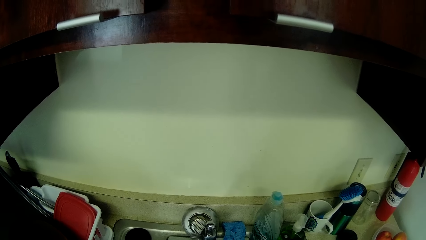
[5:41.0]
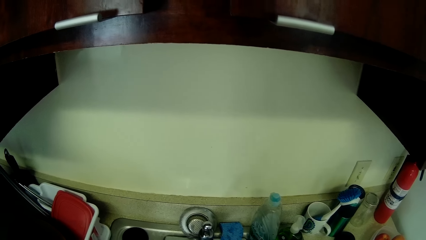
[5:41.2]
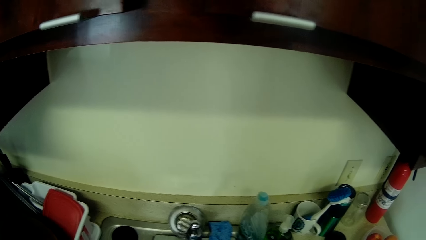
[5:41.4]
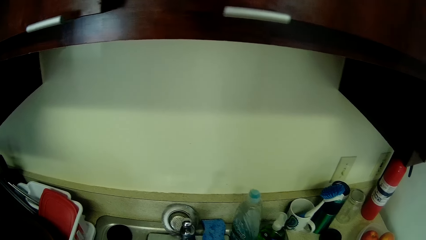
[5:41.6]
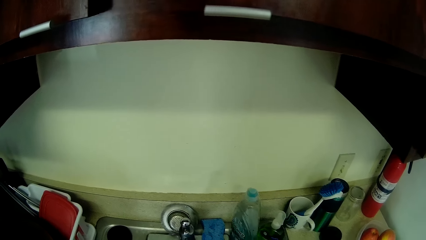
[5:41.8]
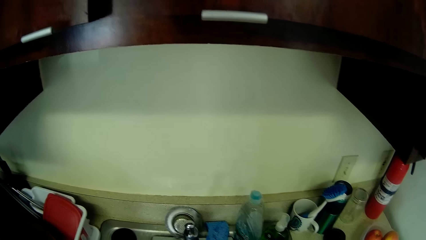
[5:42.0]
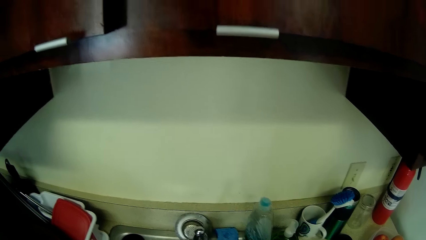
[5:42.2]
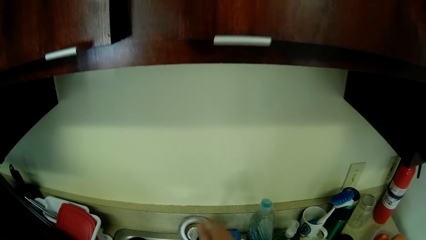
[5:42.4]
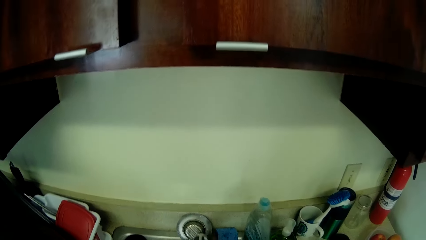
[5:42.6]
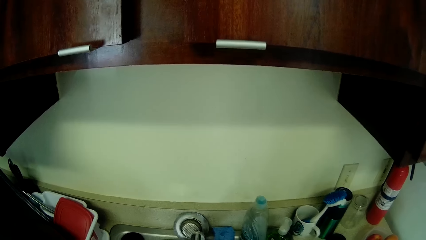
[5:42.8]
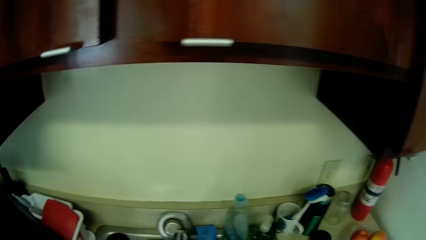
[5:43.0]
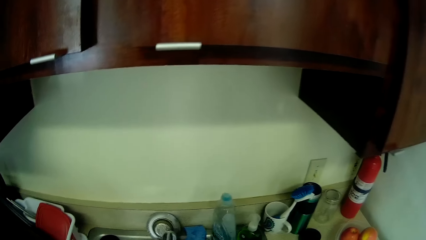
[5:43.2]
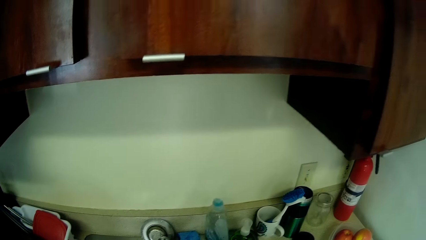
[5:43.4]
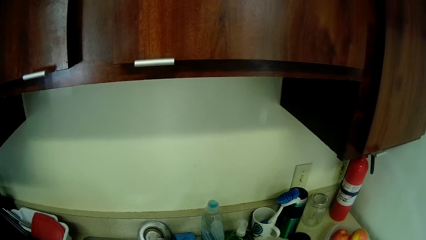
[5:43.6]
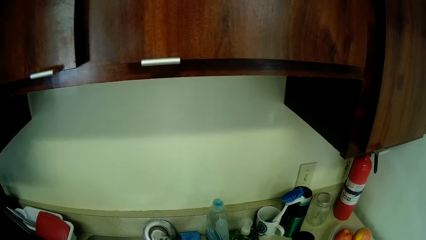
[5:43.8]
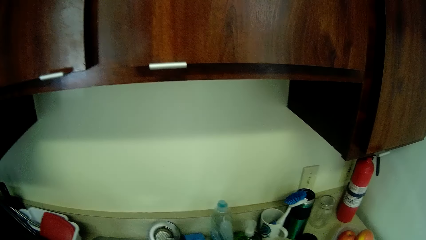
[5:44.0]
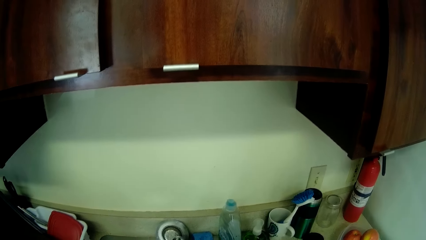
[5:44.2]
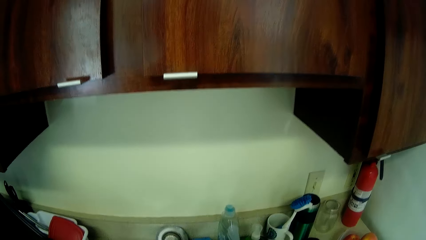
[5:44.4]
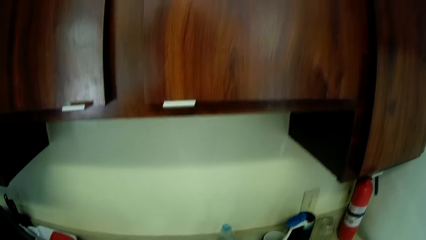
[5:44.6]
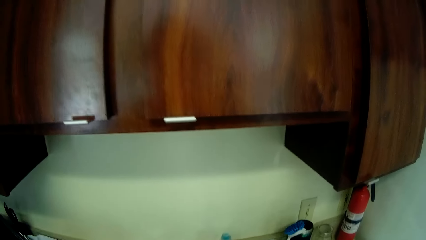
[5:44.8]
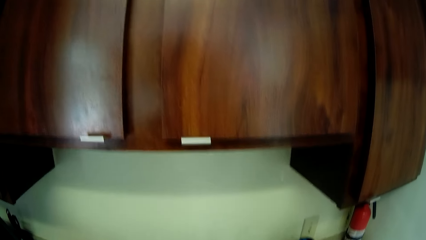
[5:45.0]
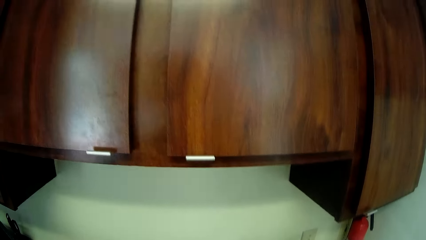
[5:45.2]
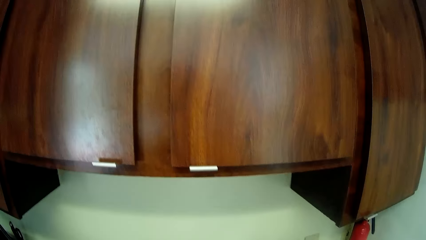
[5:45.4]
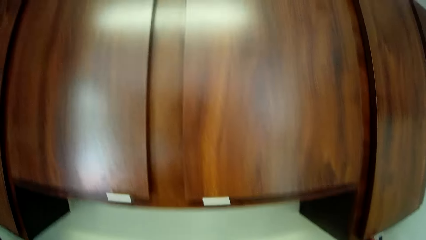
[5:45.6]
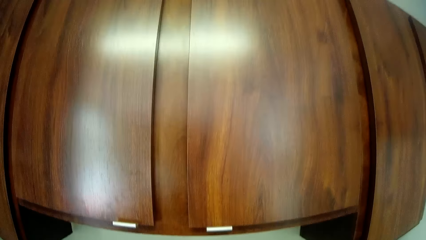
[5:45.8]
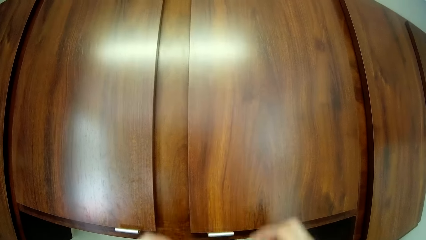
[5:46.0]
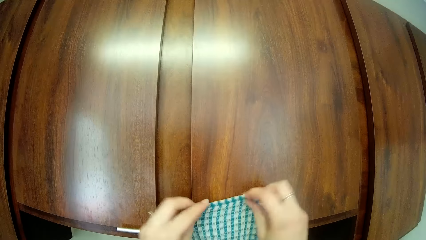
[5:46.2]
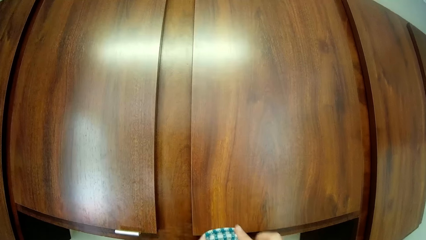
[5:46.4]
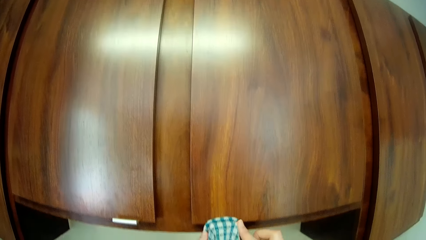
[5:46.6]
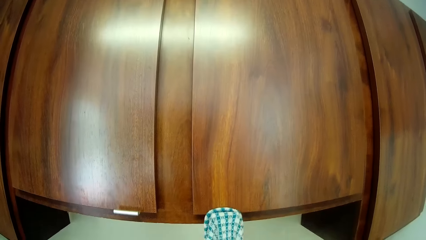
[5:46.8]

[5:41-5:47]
The camera wearer closes the tap with her right hand. She hangs a towel on the cupboard.

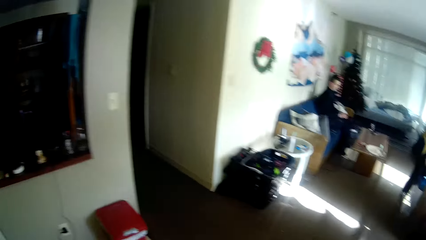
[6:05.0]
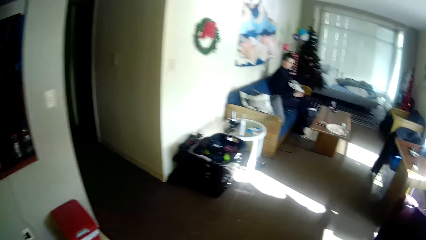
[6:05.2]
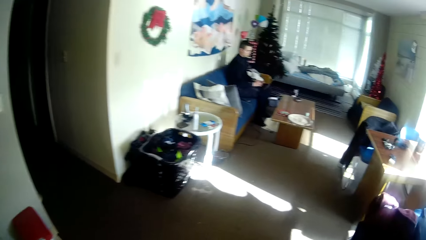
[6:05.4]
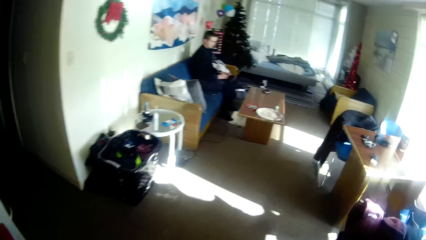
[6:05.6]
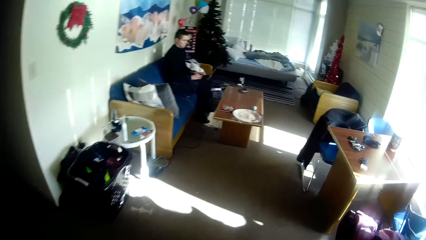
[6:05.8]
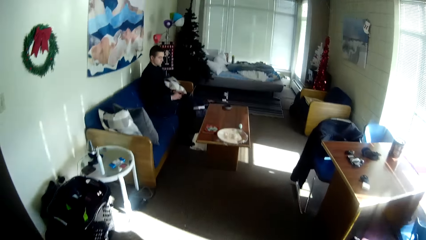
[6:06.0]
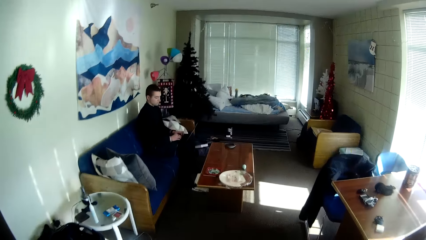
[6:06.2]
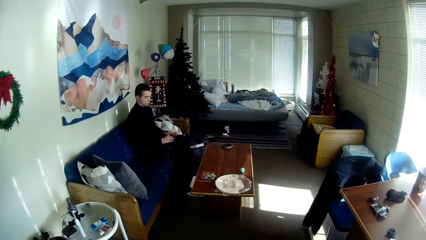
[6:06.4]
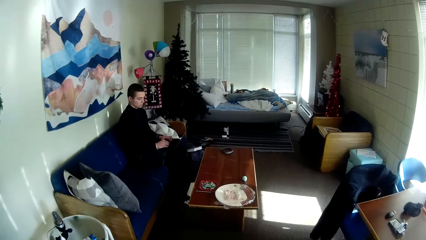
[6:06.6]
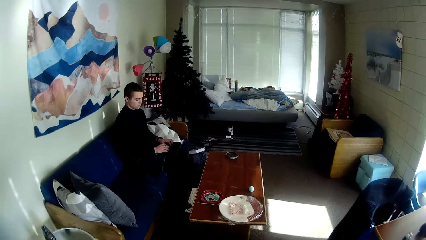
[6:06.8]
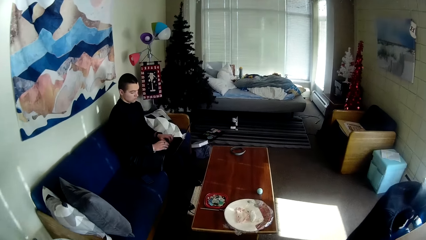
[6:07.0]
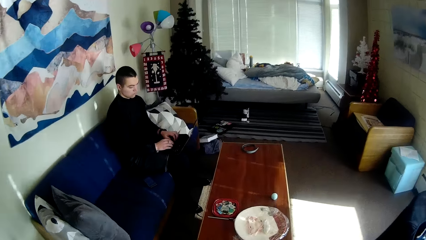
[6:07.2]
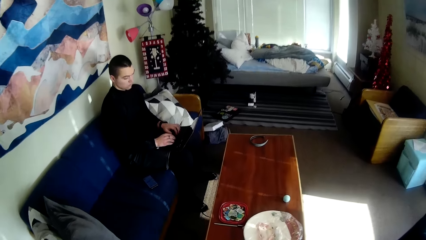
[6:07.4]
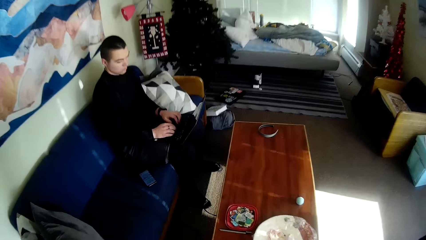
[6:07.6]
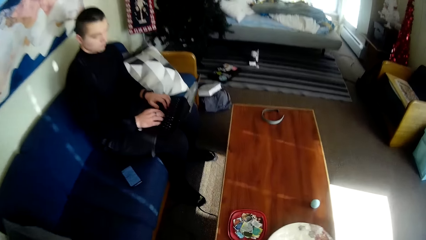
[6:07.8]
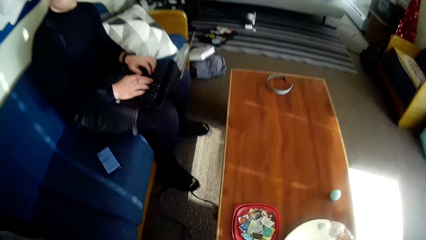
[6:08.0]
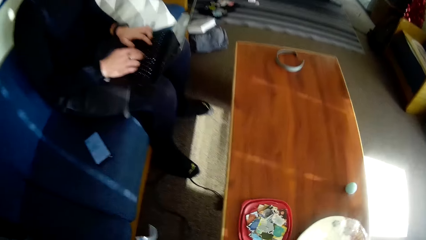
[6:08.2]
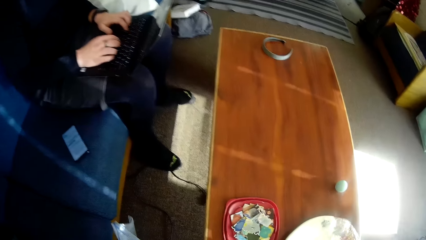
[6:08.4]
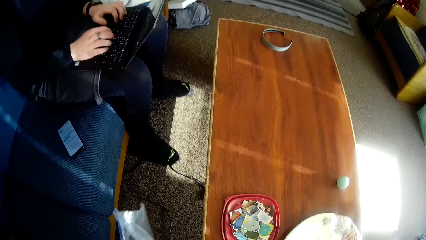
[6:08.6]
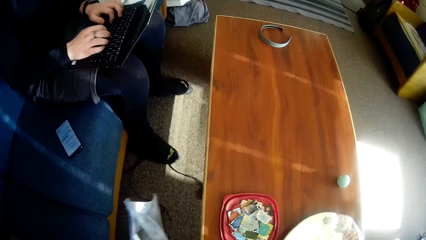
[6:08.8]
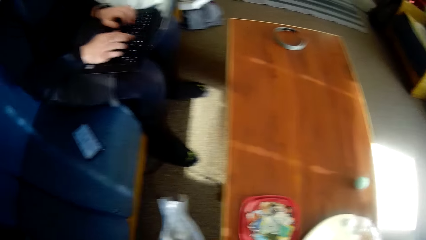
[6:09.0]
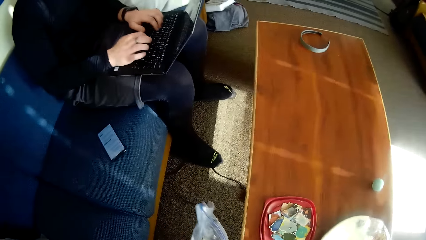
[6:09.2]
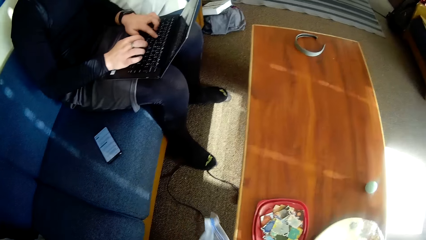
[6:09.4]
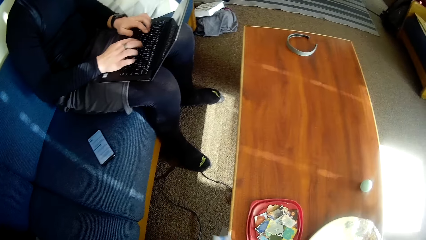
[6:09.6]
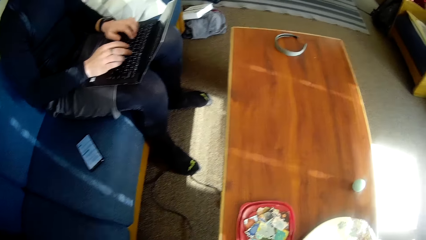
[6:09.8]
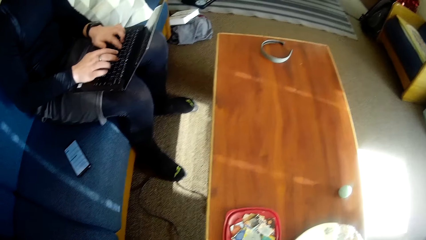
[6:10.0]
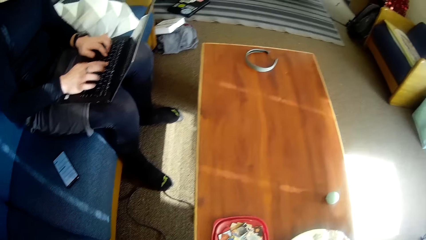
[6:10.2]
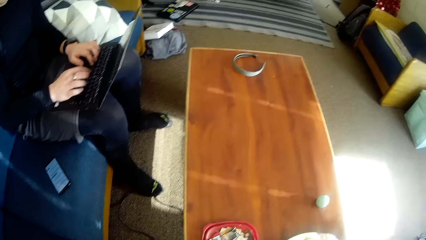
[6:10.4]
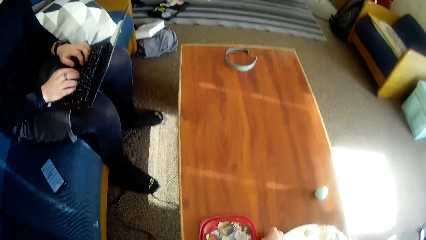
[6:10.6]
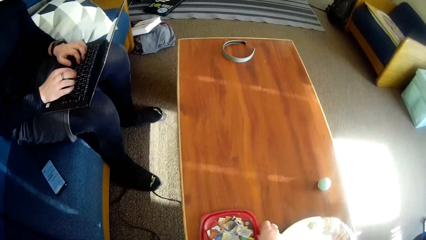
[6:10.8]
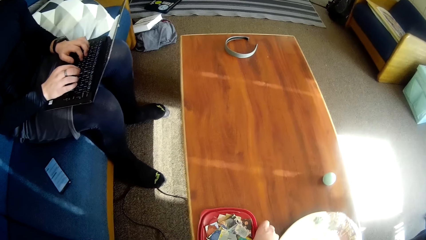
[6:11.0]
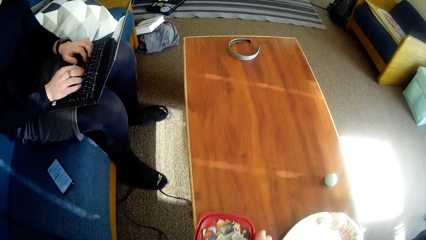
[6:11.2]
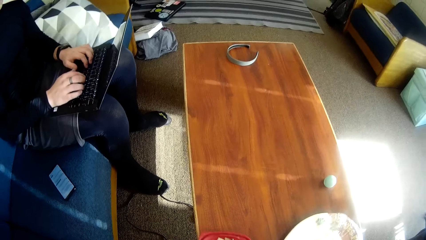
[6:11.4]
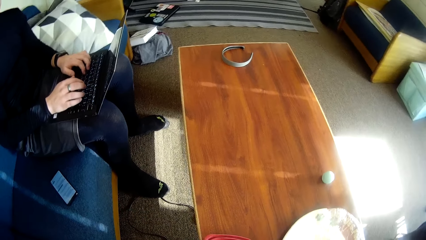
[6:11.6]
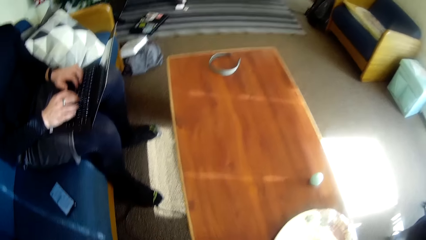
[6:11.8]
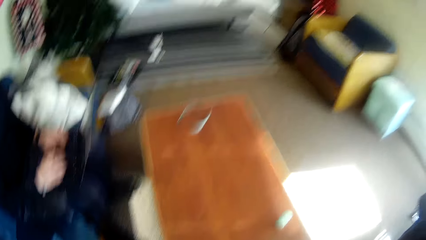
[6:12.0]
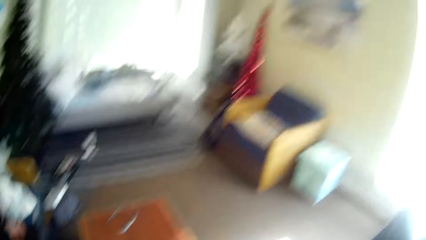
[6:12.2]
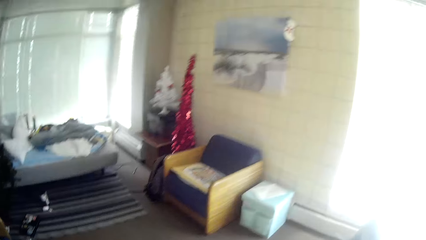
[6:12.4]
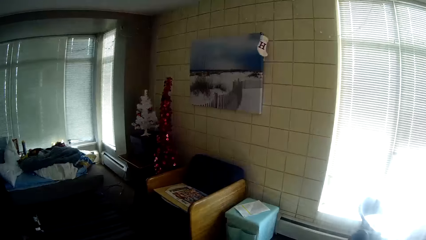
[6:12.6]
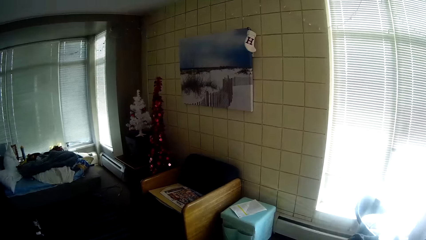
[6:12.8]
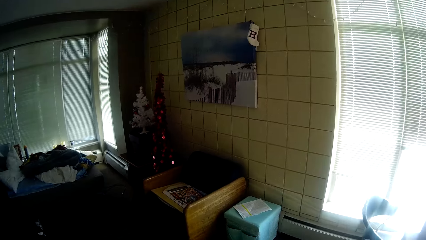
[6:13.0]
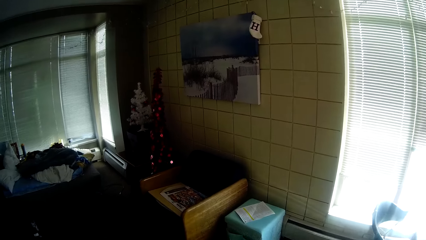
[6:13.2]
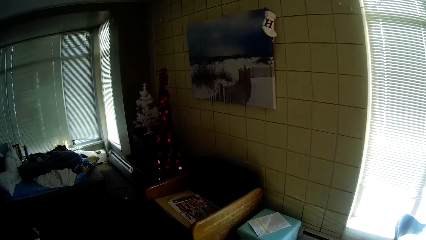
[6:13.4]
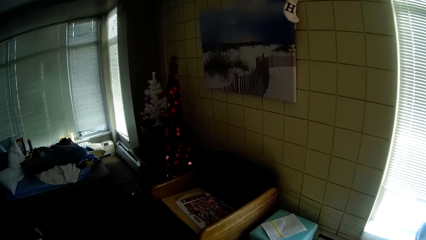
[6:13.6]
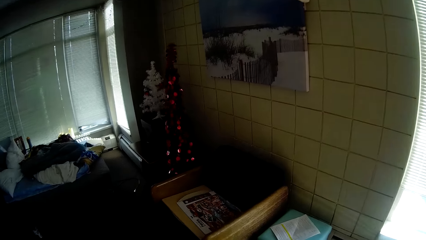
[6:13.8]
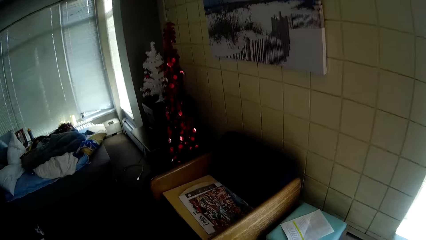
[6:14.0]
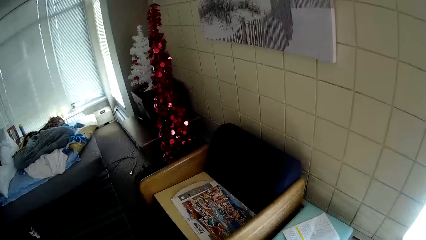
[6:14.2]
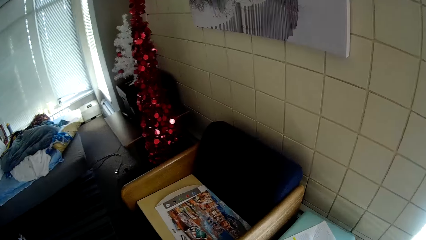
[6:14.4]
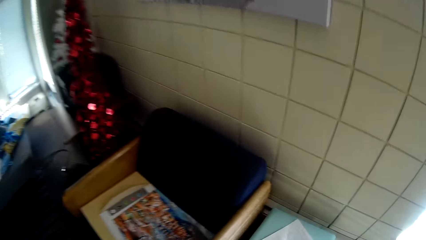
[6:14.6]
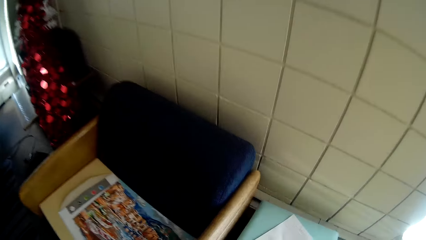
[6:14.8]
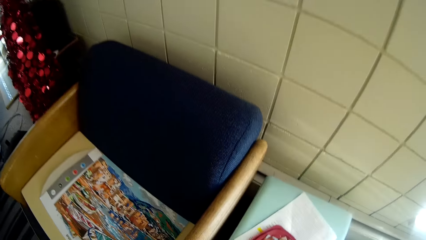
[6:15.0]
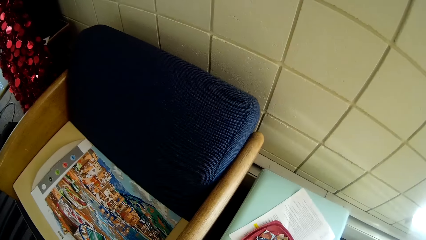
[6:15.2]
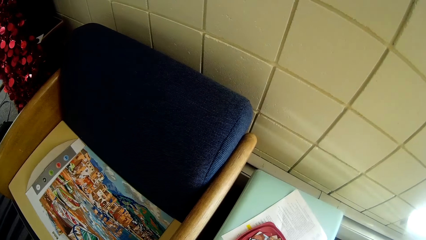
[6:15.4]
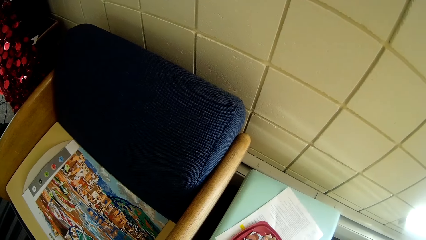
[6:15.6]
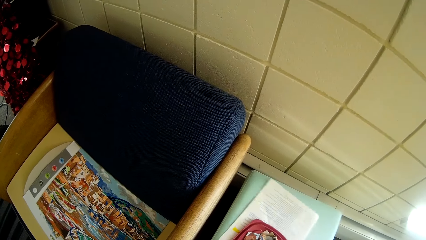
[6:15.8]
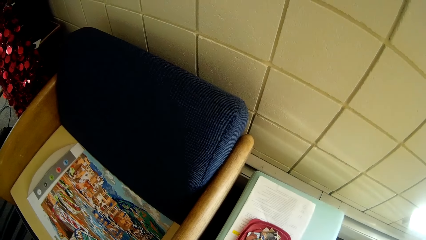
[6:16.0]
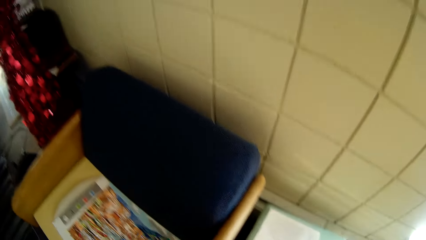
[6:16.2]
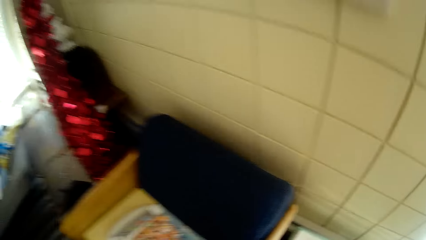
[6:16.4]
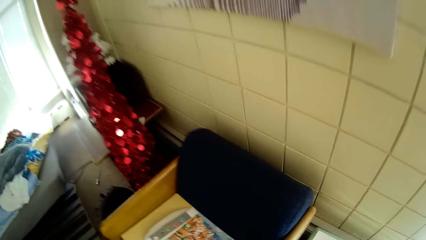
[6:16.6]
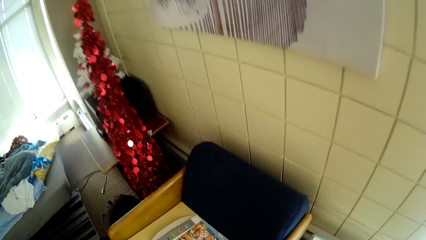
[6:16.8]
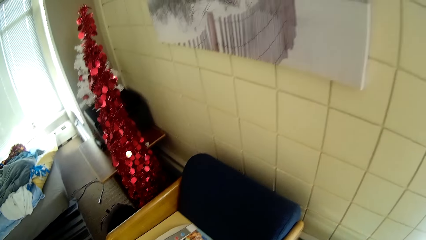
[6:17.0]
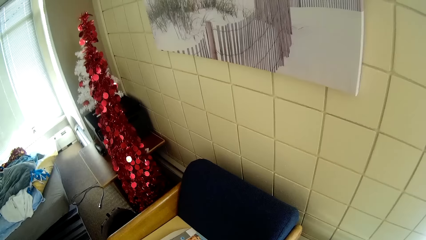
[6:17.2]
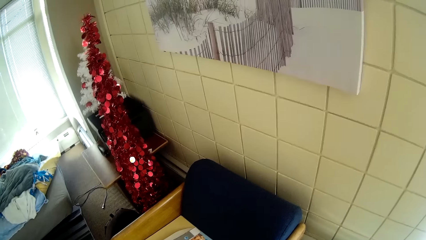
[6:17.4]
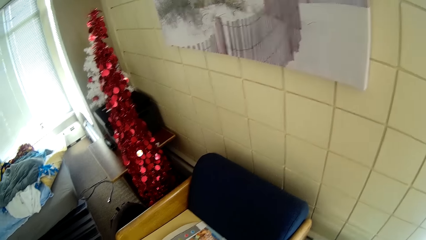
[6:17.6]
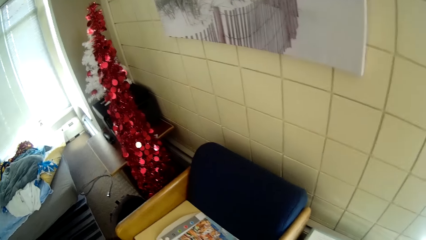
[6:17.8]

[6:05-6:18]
The camera wearer walks to the living room. The person types on his laptop. The camera wearer holds a plastic bag in her left hand. She moves the plastic bag. She picks up a plastic plate of food from a table with her right hand. She moves towards the seat. She places the plastic plate in her right hand on a high table or stool.
